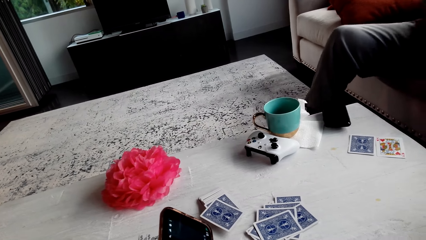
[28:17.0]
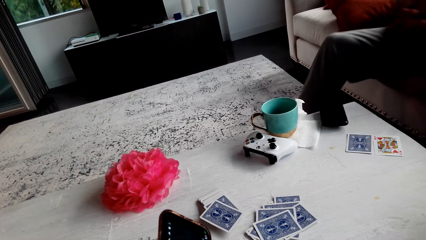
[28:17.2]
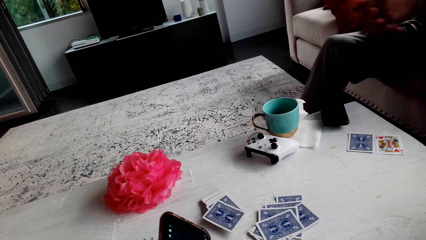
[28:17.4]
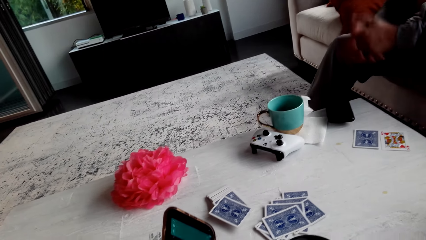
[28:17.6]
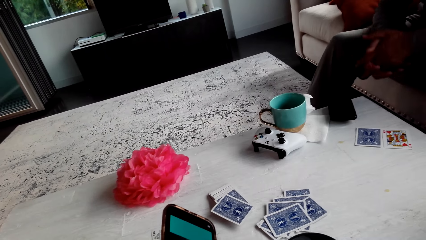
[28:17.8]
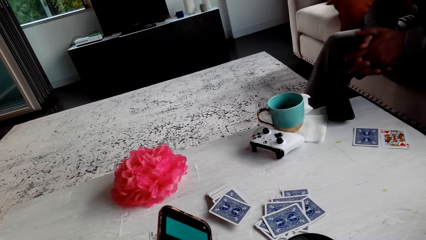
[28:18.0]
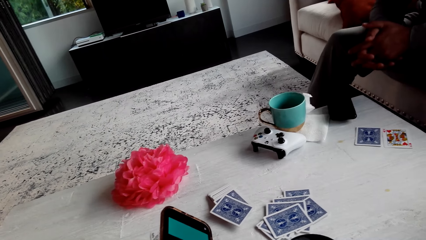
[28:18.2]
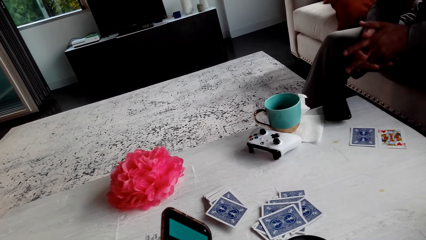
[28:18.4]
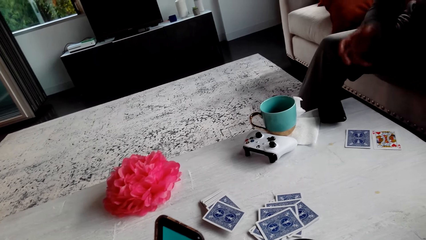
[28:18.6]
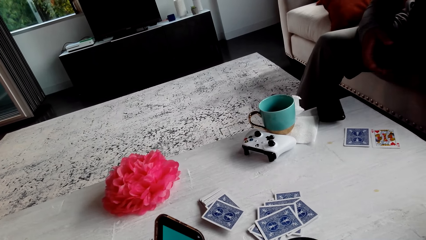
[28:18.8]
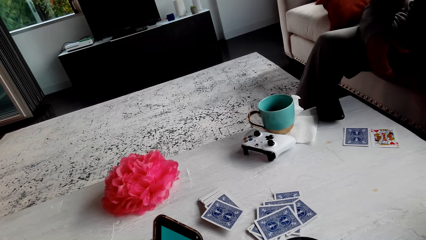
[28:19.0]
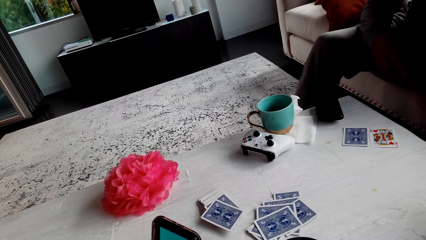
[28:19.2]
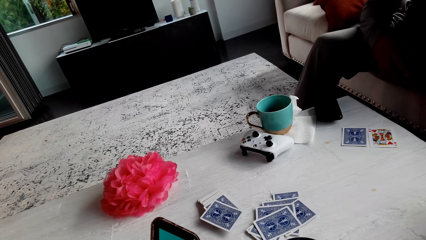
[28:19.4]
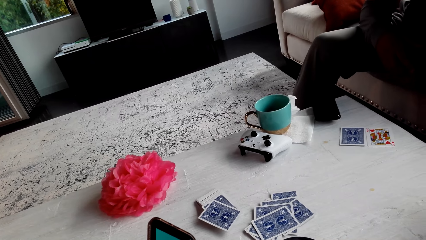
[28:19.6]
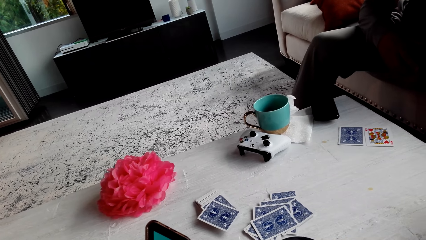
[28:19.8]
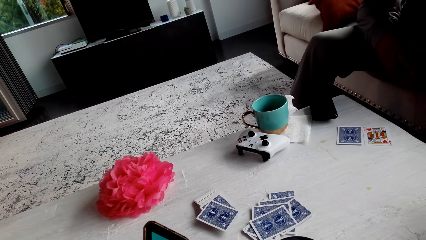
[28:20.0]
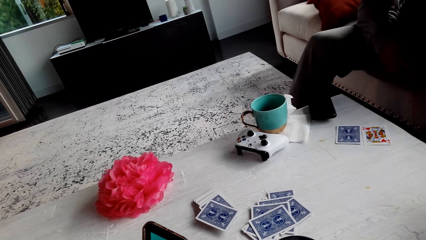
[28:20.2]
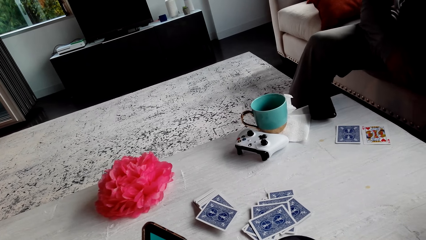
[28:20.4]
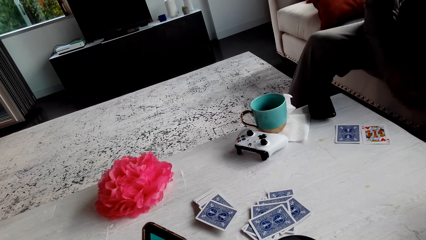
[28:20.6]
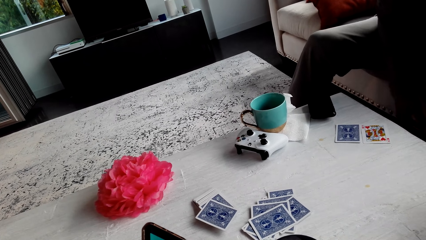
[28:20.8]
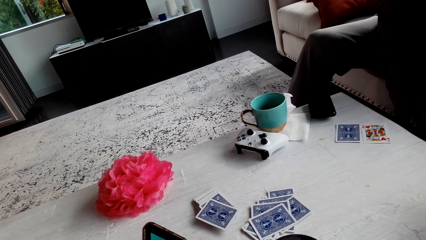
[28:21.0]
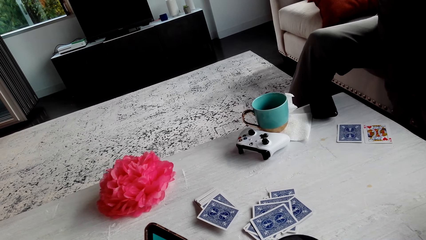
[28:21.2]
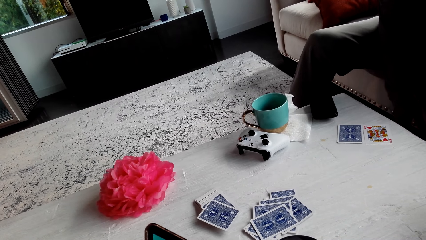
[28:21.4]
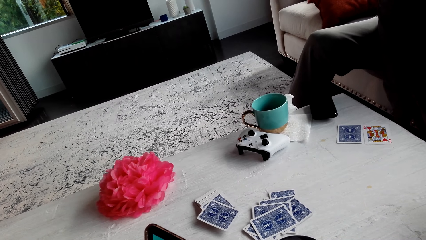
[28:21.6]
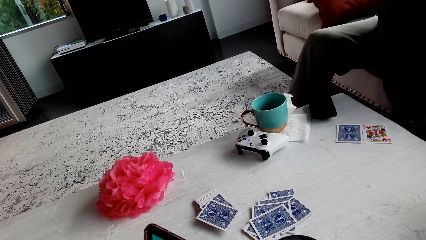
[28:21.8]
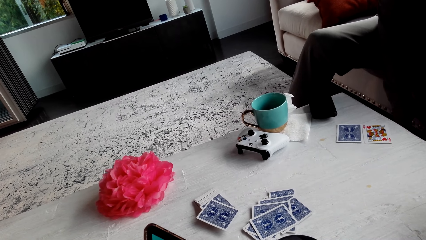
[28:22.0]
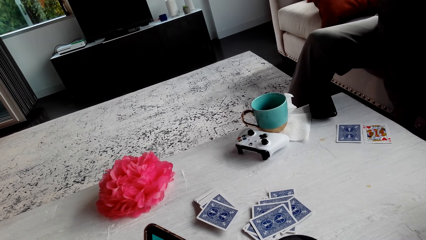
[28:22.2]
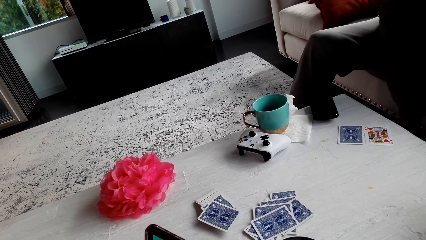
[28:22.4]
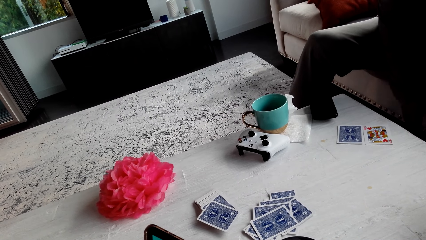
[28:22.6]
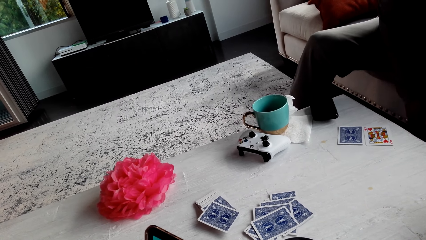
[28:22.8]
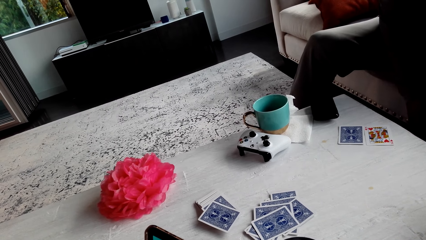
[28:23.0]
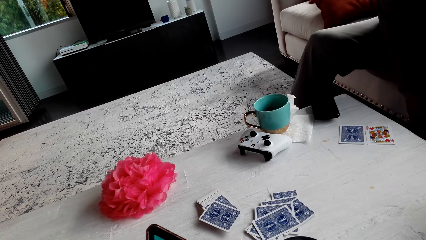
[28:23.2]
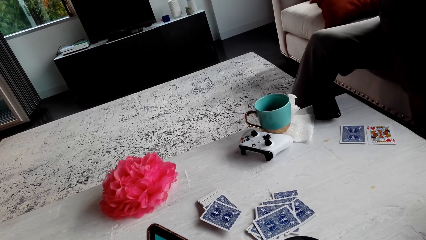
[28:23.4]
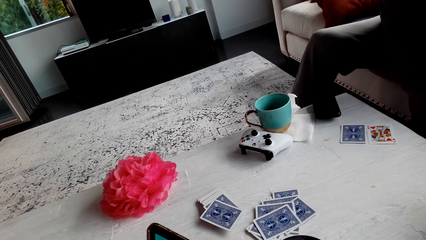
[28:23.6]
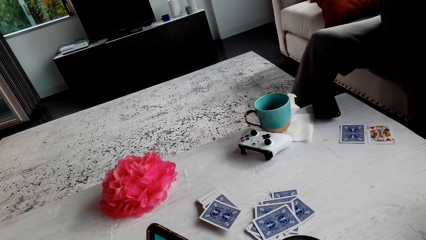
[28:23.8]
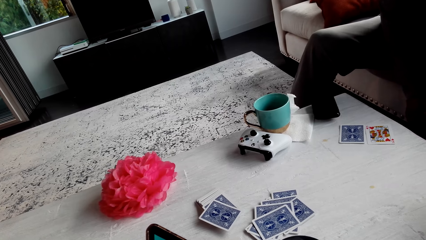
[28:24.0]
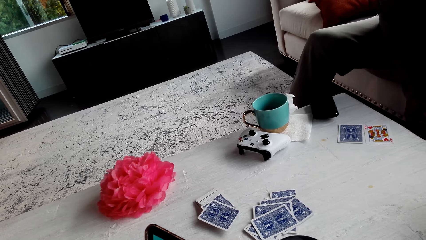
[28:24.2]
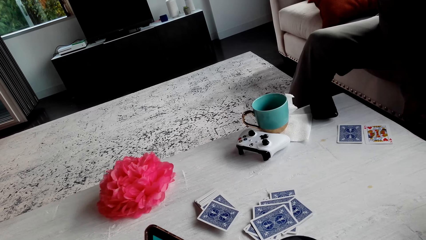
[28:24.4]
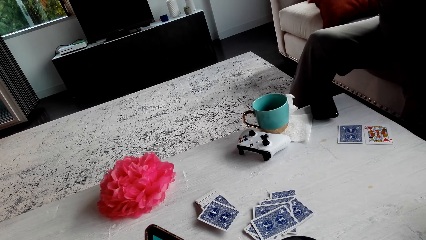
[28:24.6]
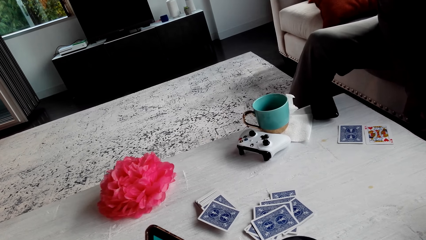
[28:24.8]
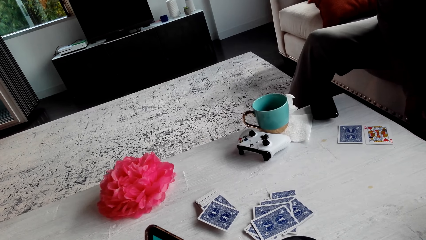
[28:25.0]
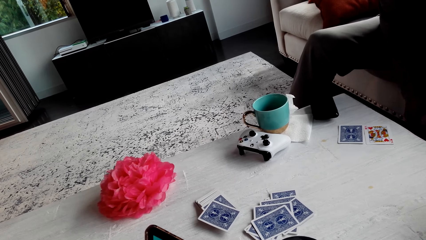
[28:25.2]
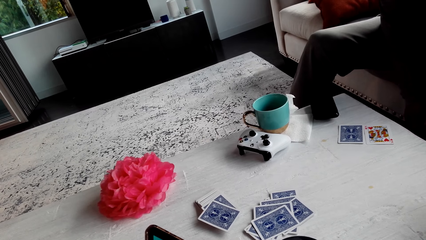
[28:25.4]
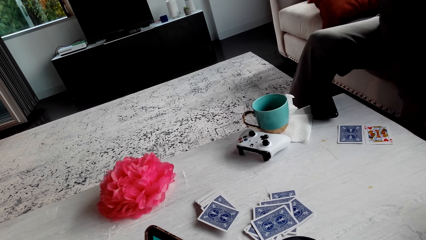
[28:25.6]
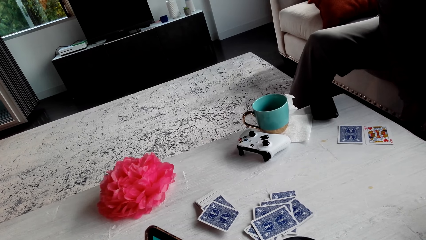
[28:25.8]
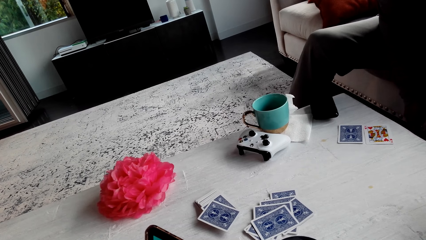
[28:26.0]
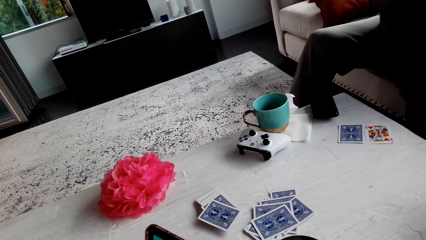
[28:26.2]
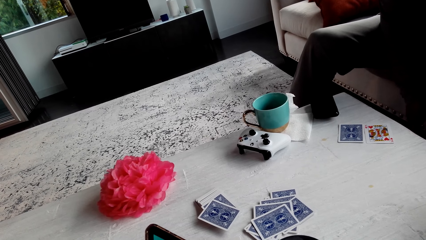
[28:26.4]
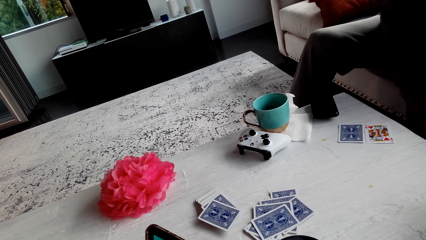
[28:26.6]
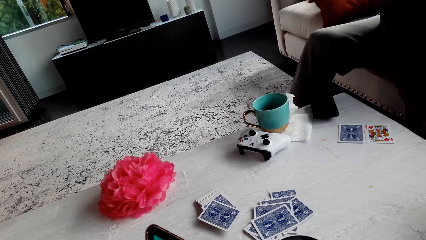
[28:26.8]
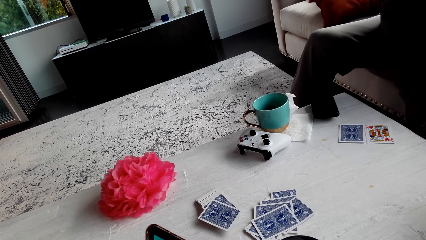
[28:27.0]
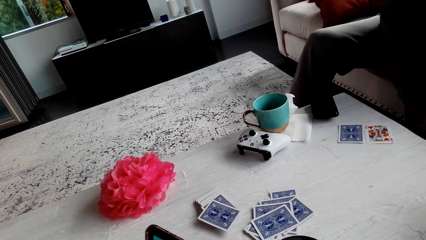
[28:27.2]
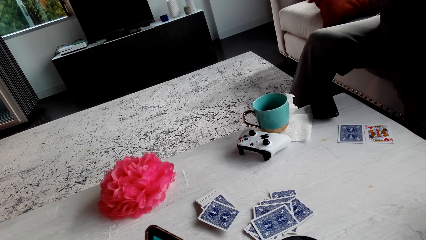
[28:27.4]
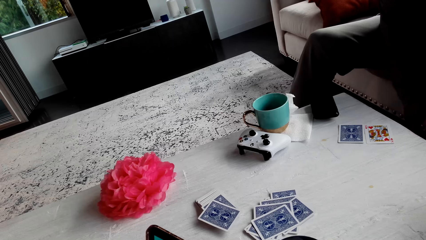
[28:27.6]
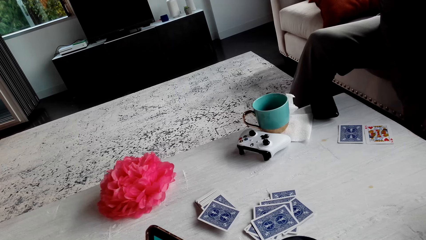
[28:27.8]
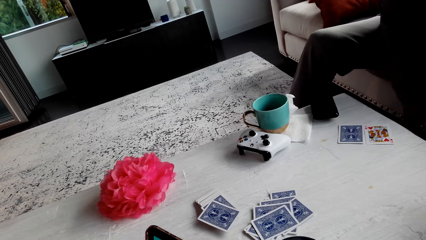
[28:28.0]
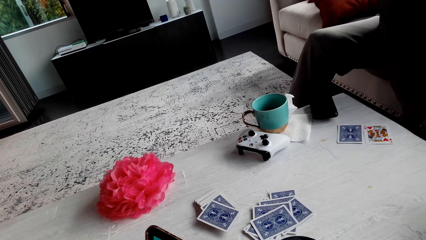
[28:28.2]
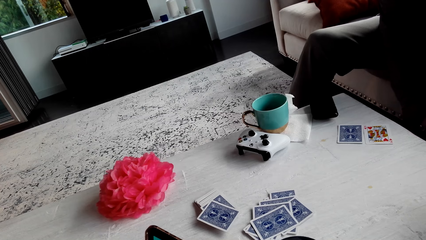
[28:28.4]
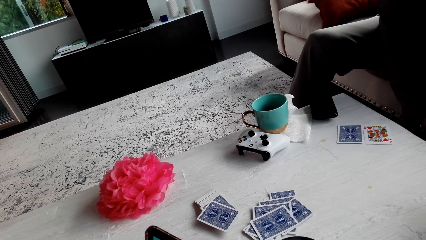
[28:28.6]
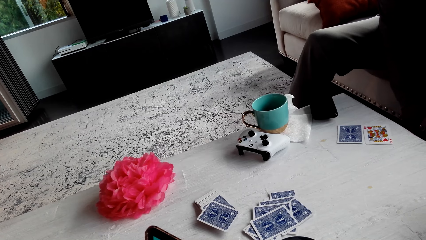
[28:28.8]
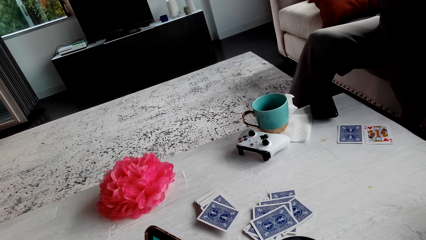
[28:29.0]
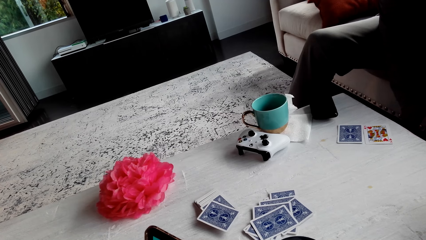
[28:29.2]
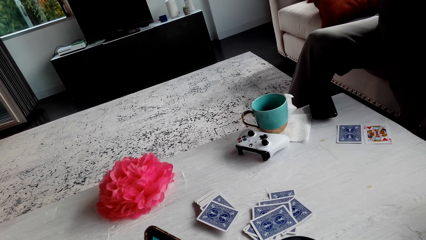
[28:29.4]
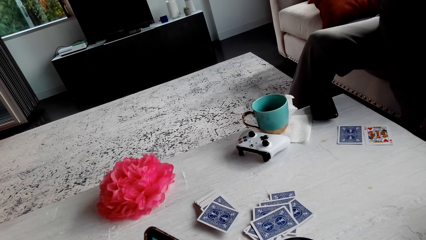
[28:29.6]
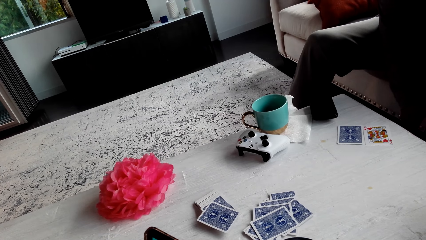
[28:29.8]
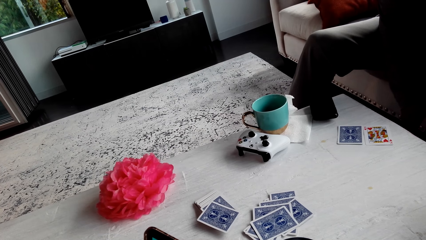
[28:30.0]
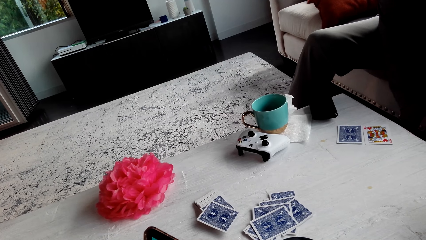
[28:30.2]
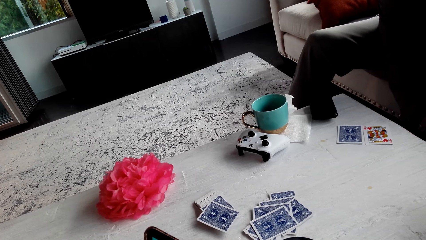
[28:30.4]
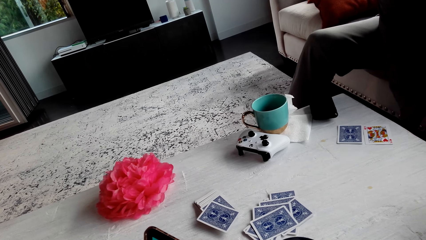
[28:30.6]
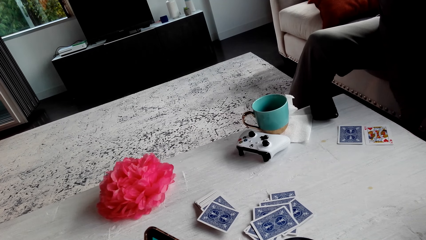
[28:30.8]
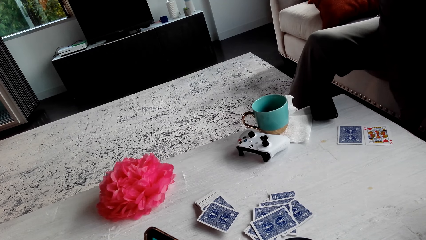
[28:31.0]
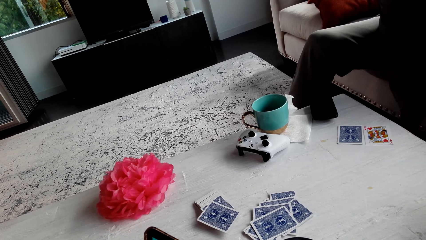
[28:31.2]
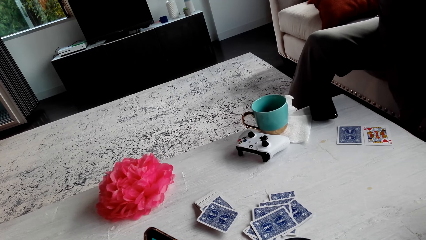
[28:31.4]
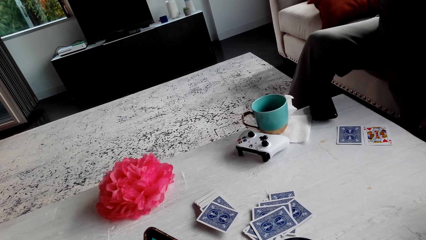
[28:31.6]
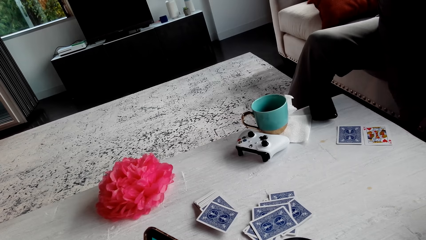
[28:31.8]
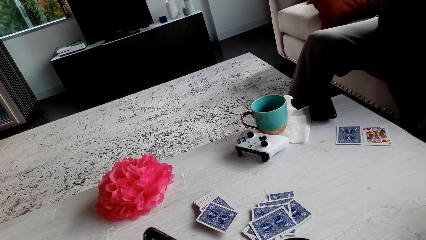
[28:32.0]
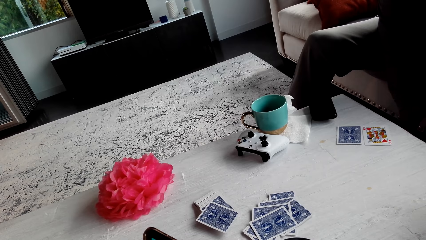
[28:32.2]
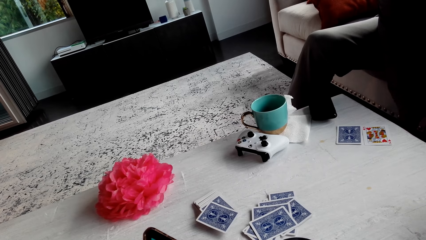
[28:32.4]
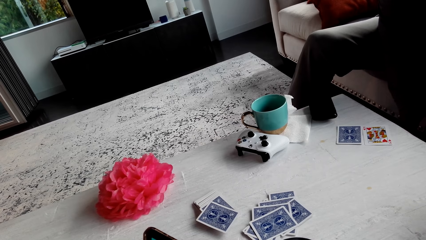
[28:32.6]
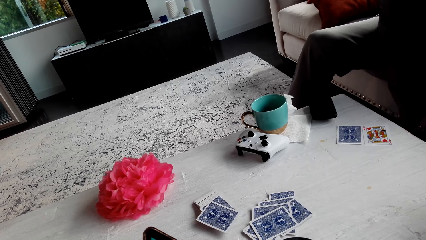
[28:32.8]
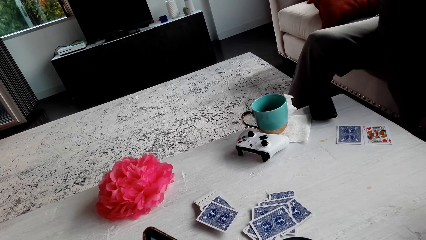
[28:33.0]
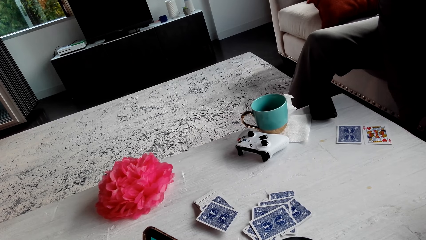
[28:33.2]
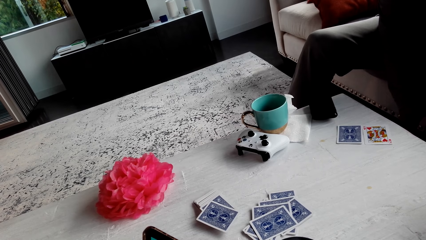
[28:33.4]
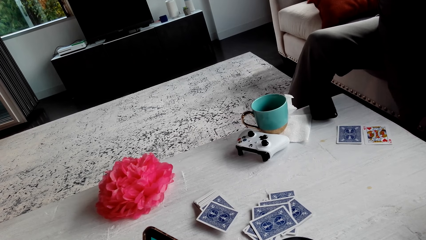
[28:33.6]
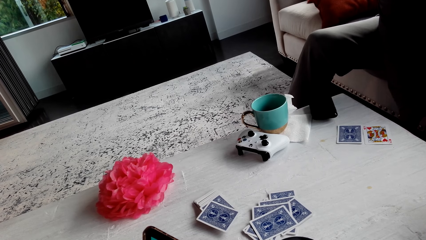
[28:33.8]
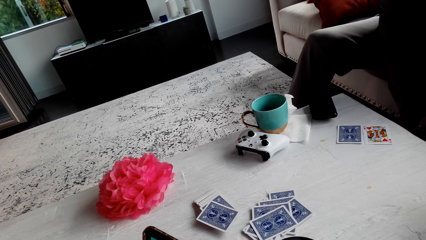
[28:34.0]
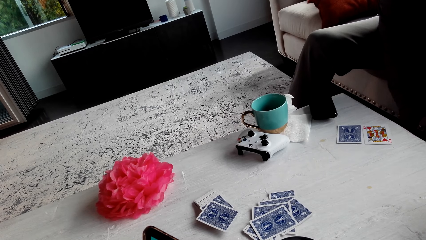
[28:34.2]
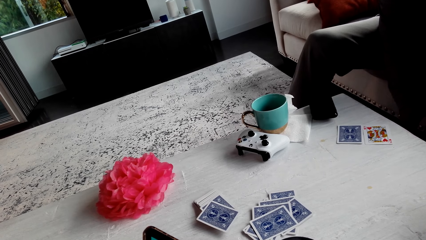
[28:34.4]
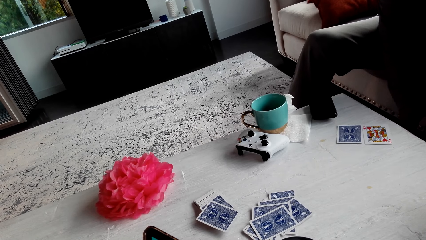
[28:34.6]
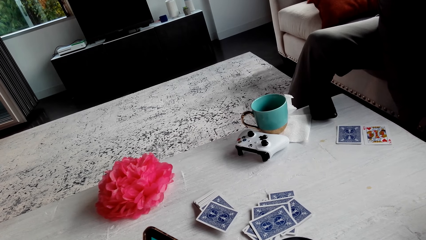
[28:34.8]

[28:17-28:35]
The camera wearer dials the phone. A man shakes hands. The man moves the hand. The camera wearer dials the phone. They look at the phone.
